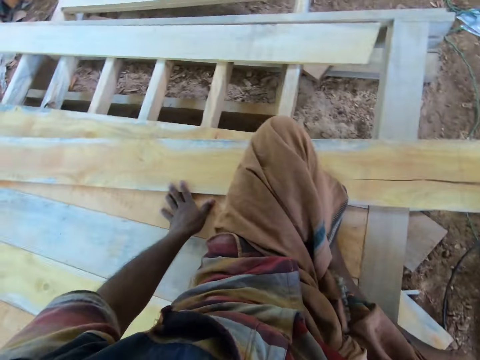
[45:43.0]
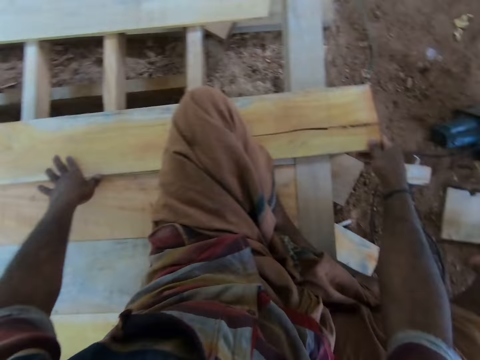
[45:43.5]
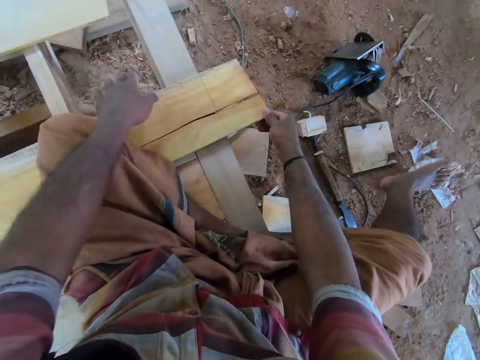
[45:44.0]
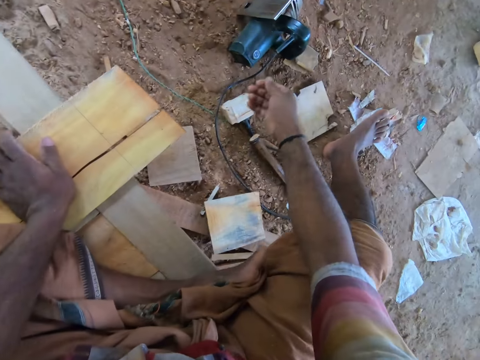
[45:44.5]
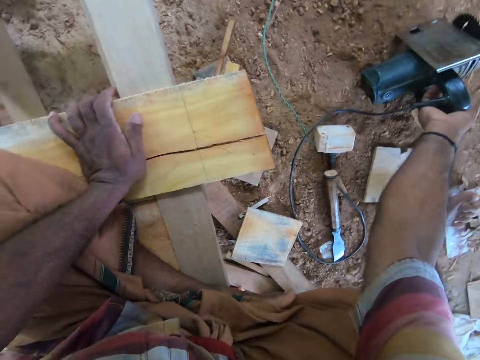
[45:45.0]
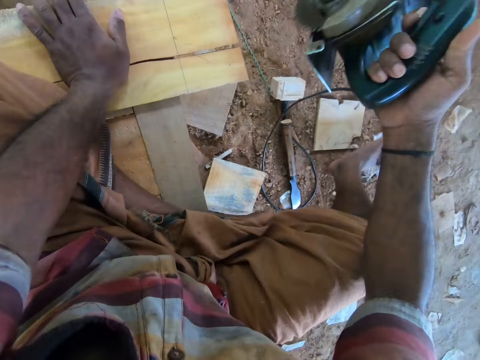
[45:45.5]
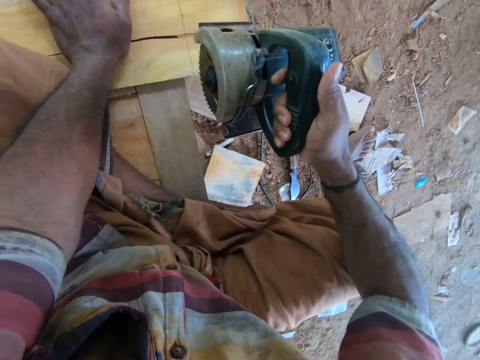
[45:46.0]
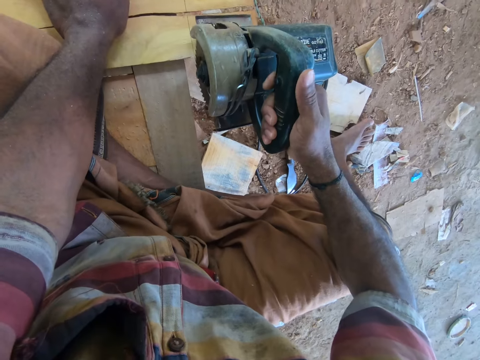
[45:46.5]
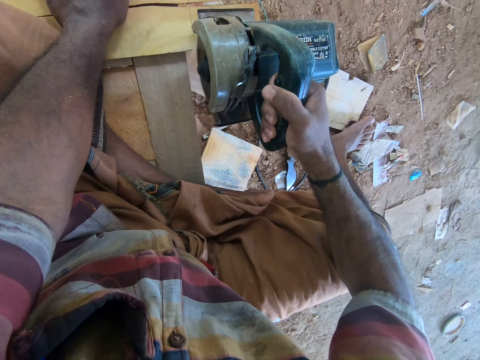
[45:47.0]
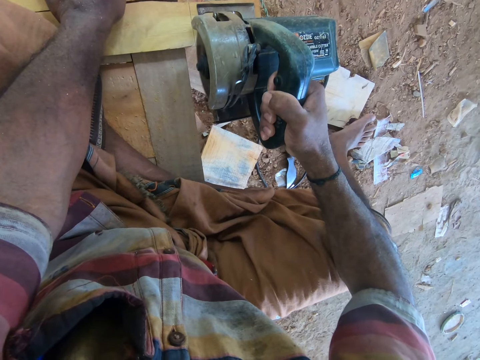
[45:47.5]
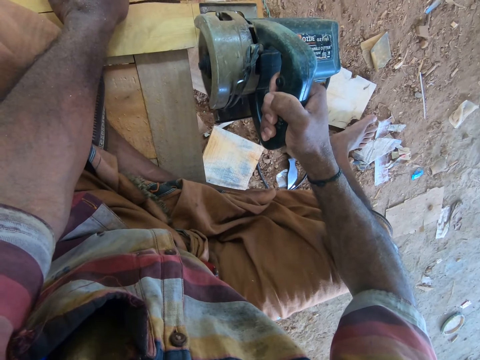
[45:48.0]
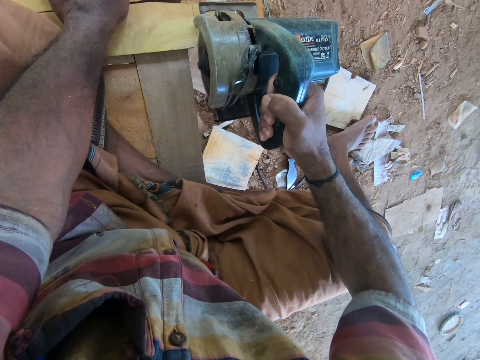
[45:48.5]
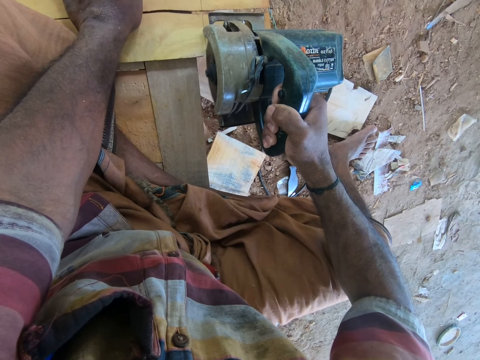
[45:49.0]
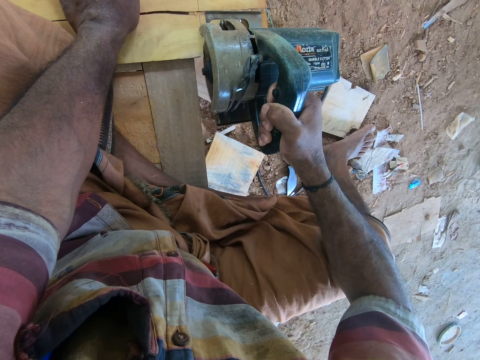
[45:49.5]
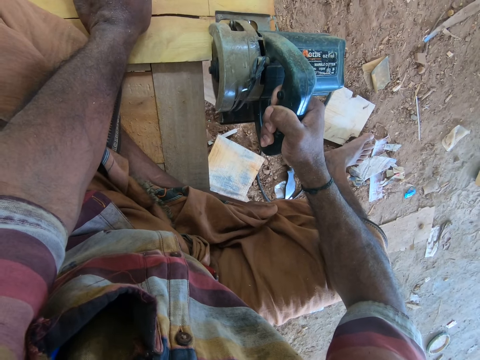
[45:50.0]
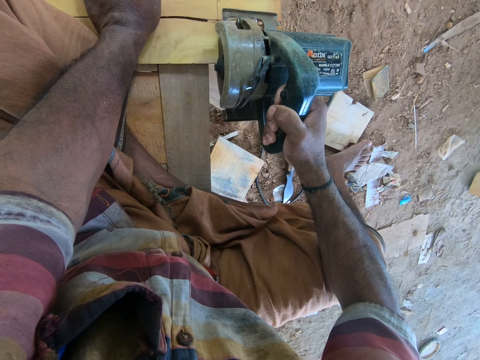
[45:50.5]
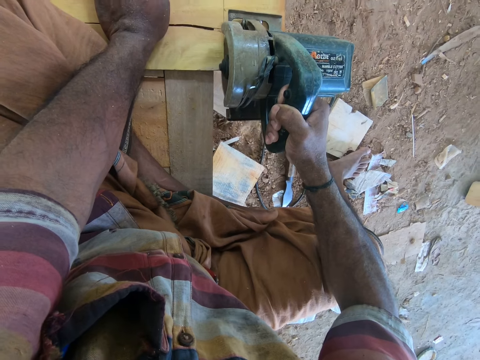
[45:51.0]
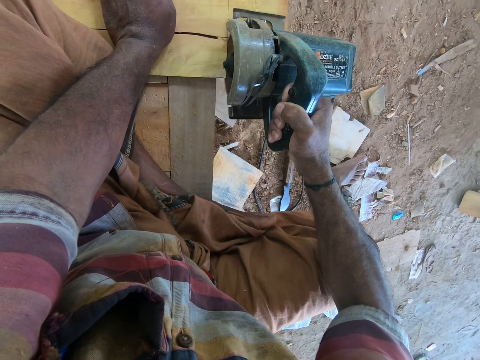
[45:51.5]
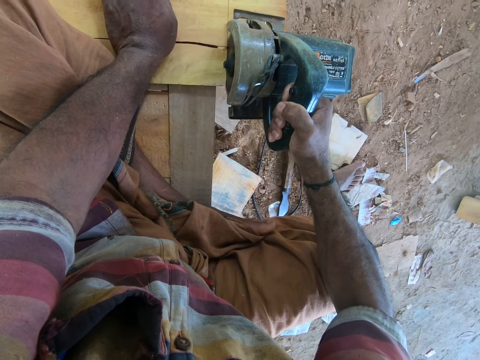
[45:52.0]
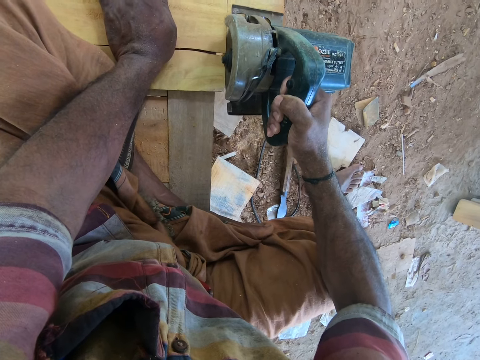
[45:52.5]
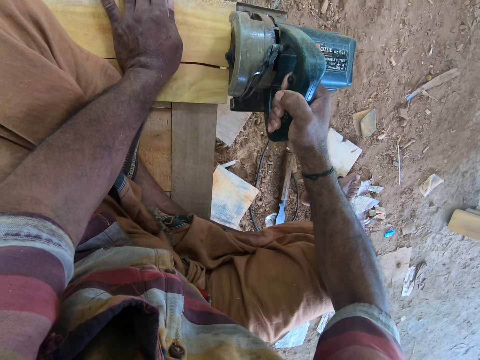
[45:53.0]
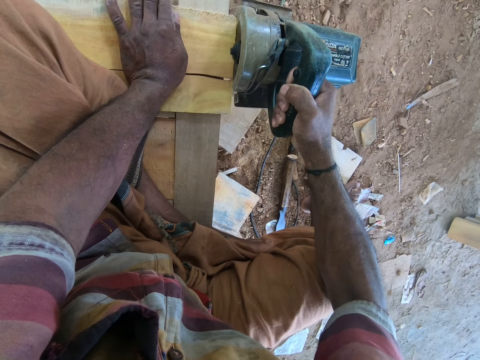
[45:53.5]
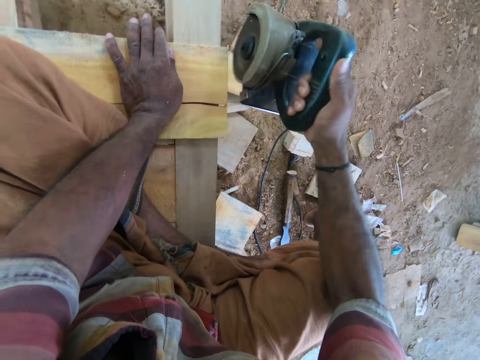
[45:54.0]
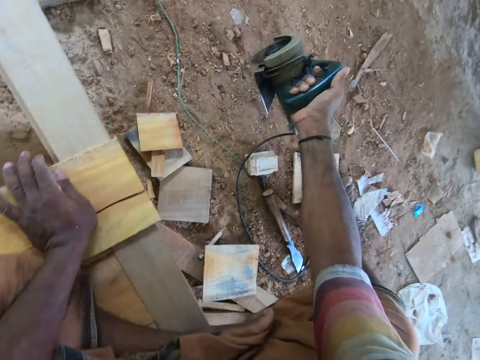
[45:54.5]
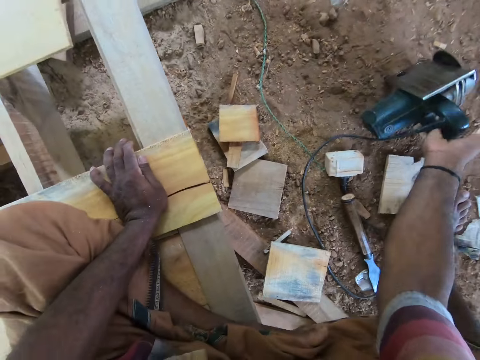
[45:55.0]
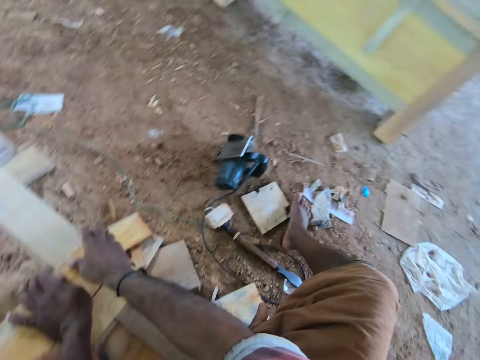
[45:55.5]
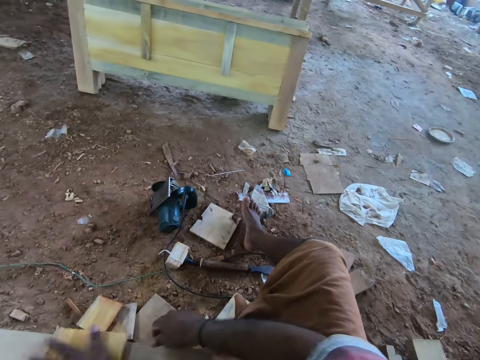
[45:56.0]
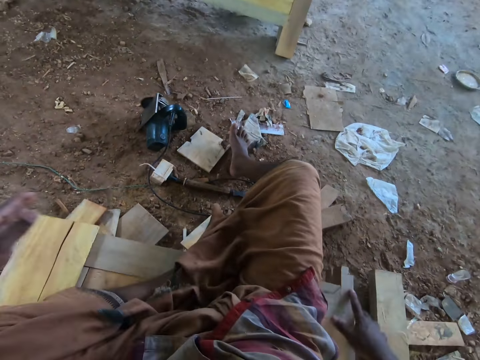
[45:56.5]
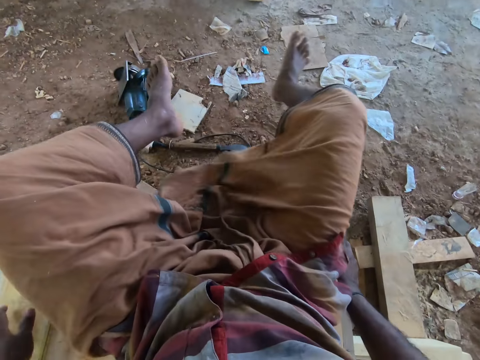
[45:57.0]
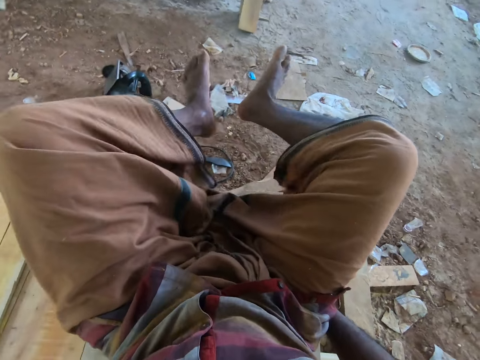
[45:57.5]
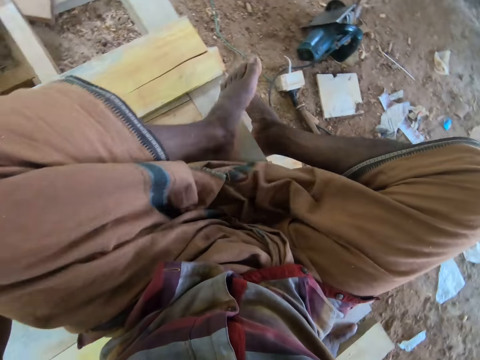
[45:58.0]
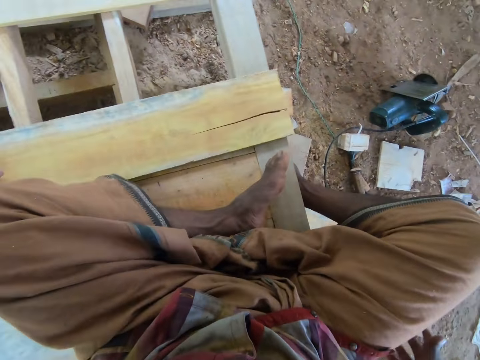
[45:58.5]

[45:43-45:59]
The camera wearer touches the pieces of wood on the ground. He places his left hand on the plank on the wooden frame. He carries the circular saw or hardwood cutting machine from the ground with his right hand. He holds the wood with the left hand. He saws the plank on the wooden frame with the circular saw in his right hand. He drops the circular saw on the ground with his right hand. He looks at the hardwood cutting machine on the ground. He looks at the legs. He dusts his feet together.

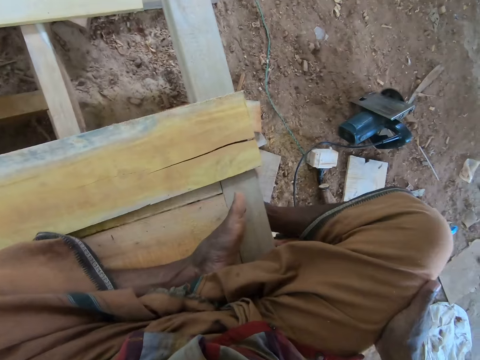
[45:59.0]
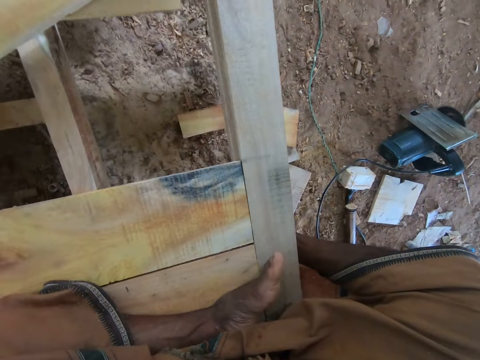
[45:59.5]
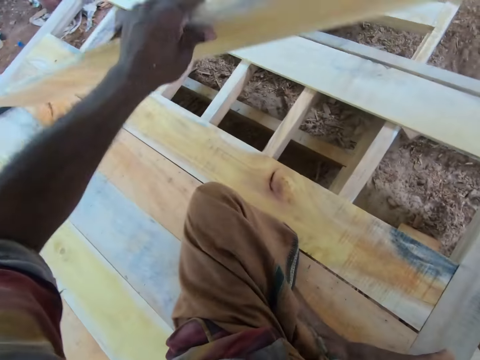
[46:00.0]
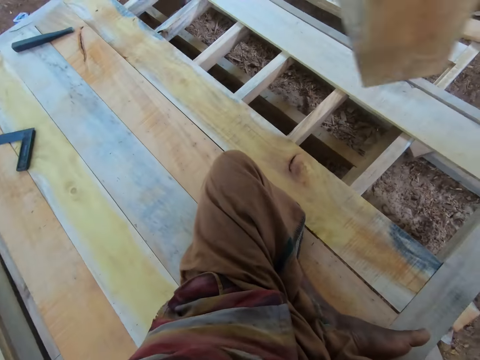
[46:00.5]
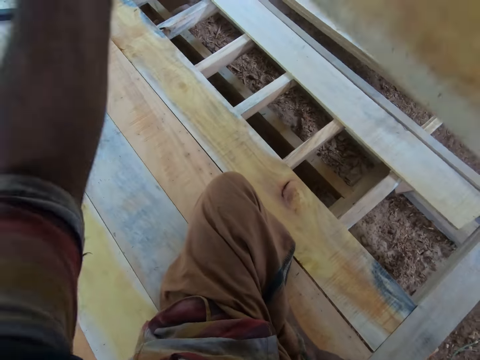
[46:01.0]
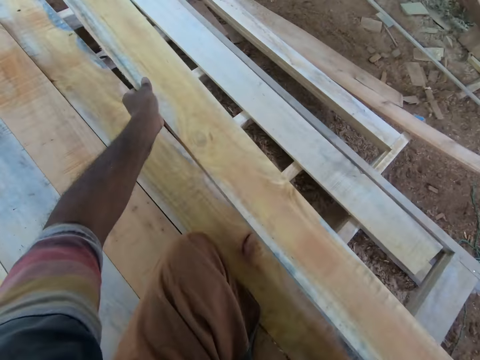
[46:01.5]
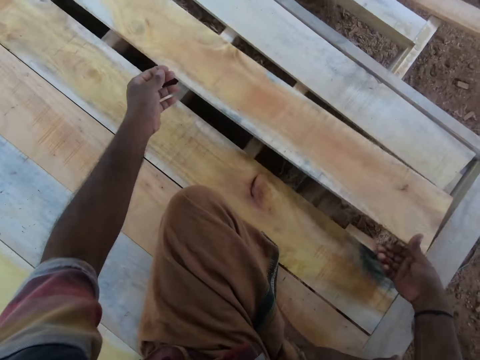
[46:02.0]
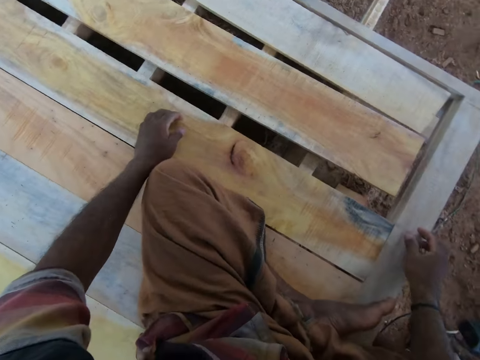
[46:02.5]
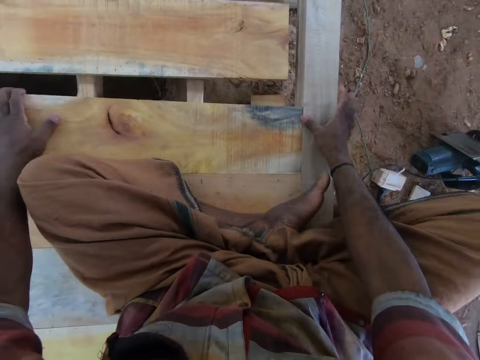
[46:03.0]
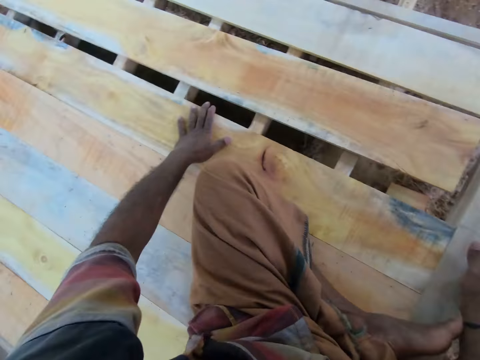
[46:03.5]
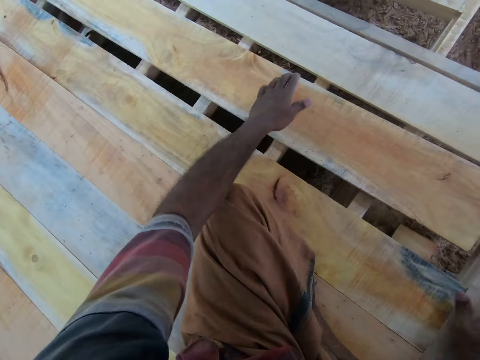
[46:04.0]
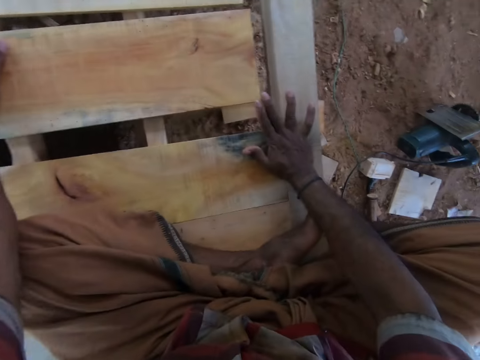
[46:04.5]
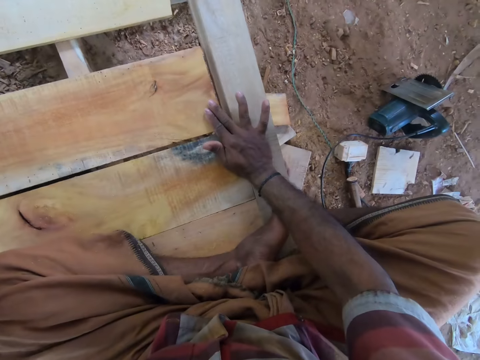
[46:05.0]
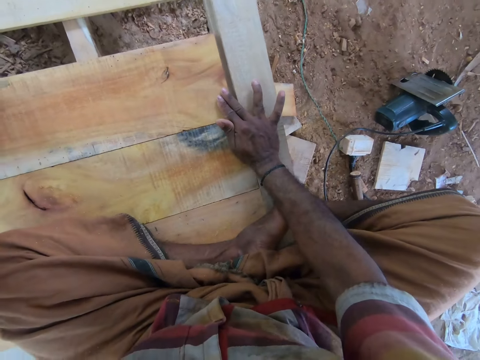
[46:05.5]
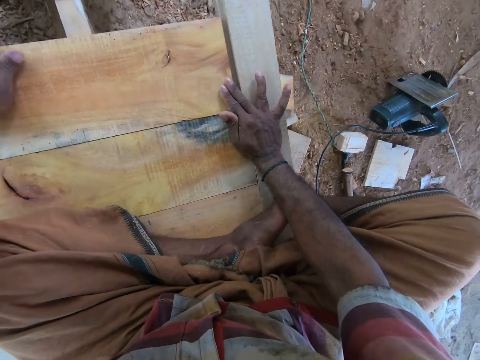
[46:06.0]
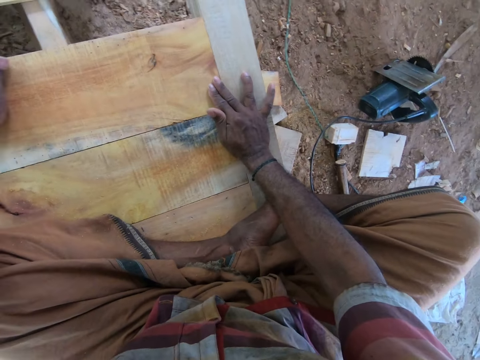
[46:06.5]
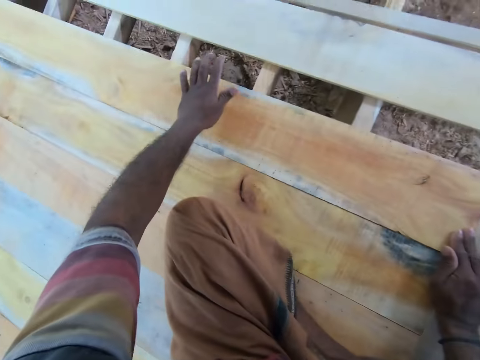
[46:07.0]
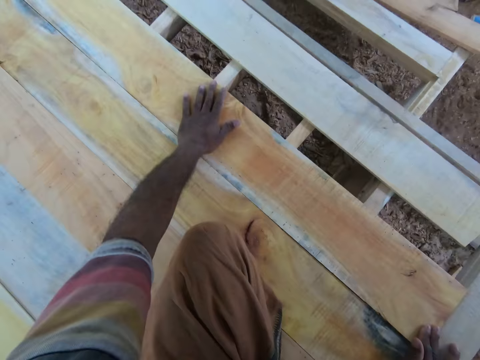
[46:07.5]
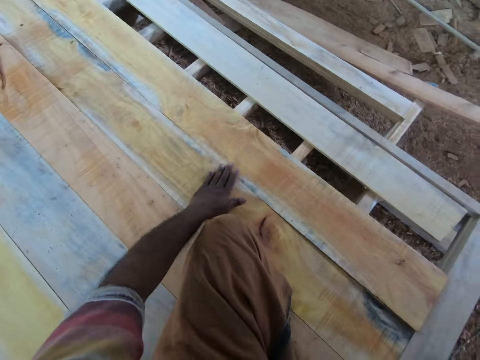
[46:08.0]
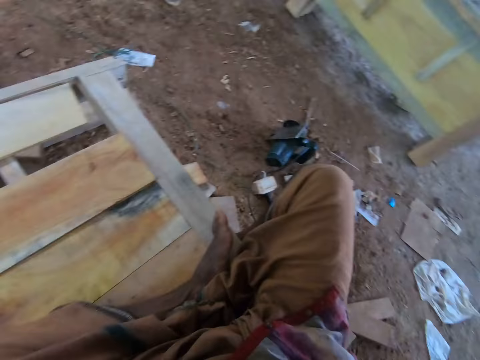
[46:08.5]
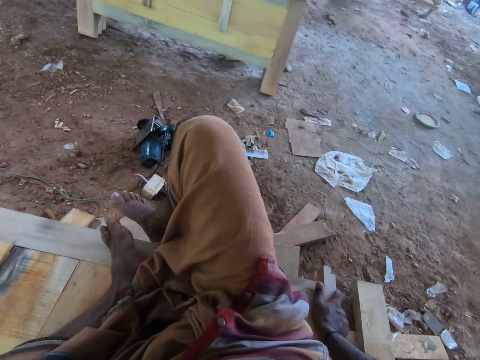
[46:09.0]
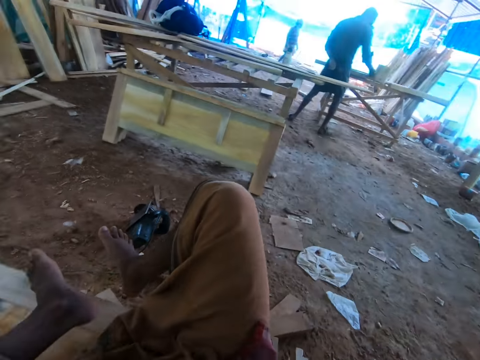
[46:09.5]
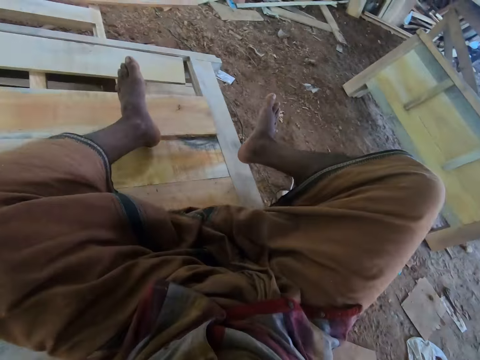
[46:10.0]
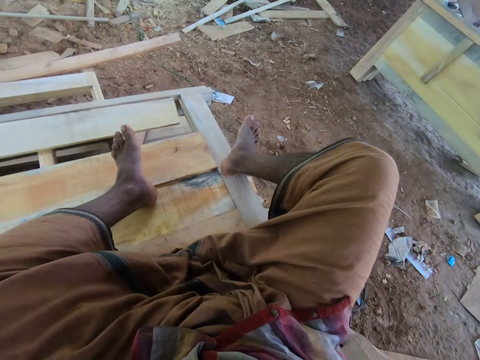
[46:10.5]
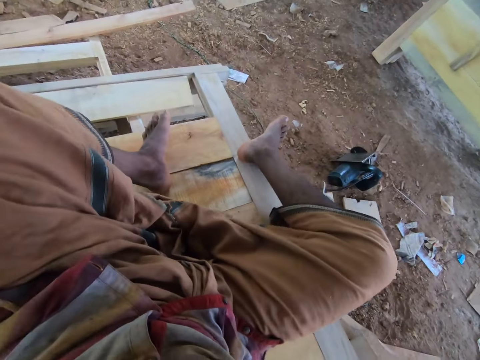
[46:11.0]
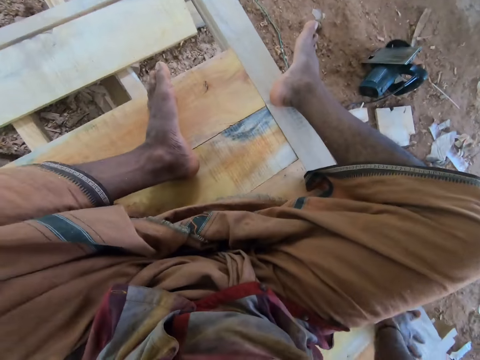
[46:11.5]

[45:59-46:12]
The camera wearer carries the plank from the wooden frame or stretch with his left hand. He places the plank on the wooden frame with his hands. He arranges the wood on the stretch with both hands. He sets the plank on the wooden frame with his hands. He sings. He looks around the workshop.
